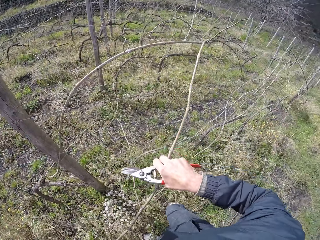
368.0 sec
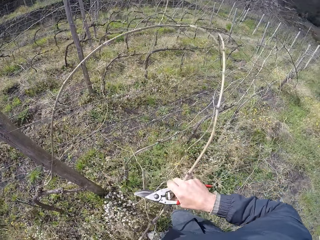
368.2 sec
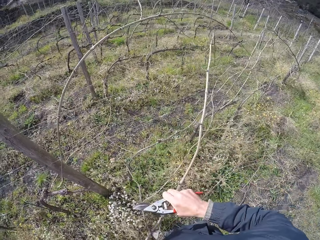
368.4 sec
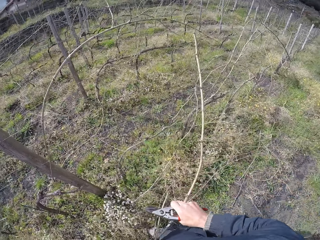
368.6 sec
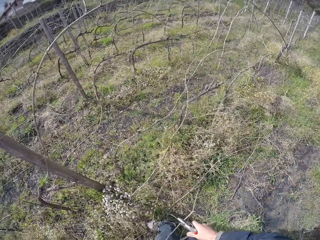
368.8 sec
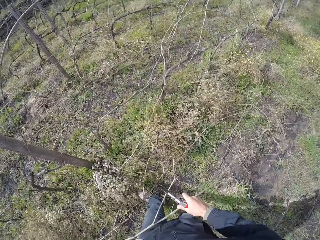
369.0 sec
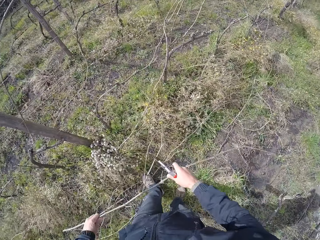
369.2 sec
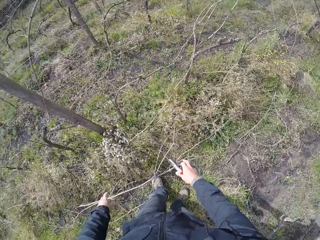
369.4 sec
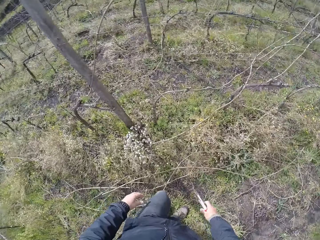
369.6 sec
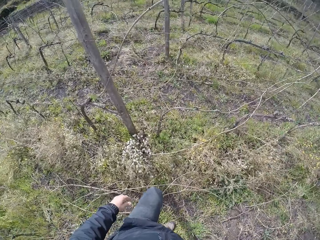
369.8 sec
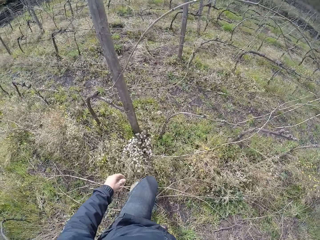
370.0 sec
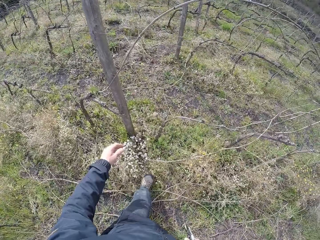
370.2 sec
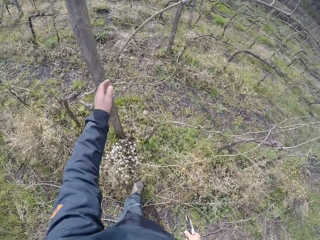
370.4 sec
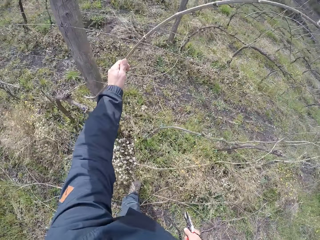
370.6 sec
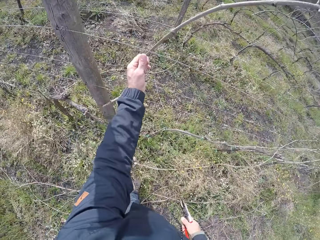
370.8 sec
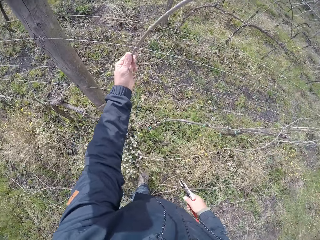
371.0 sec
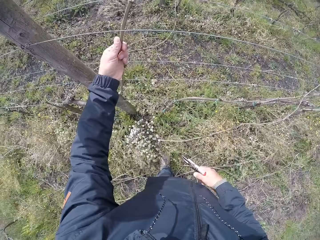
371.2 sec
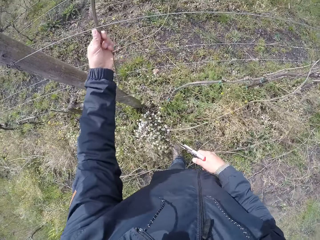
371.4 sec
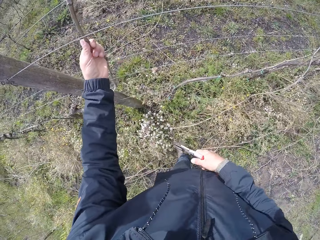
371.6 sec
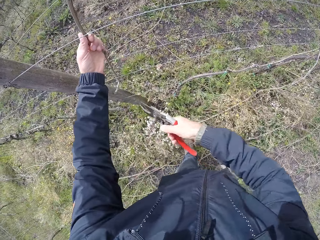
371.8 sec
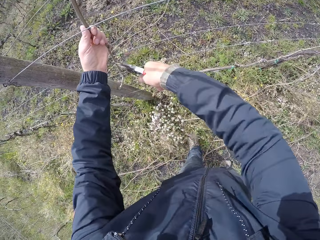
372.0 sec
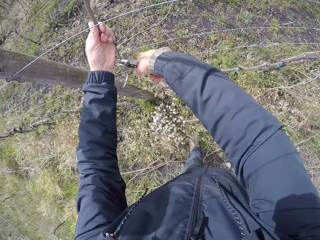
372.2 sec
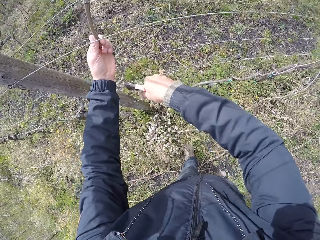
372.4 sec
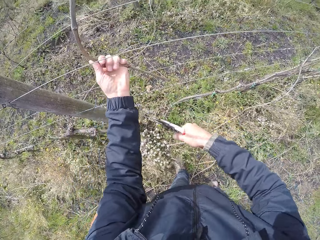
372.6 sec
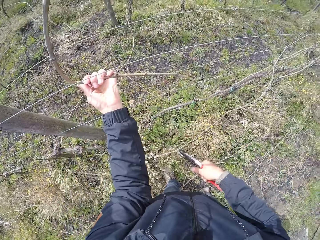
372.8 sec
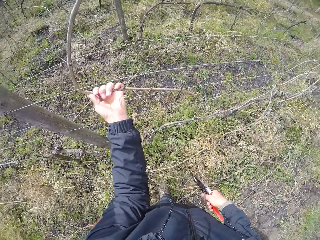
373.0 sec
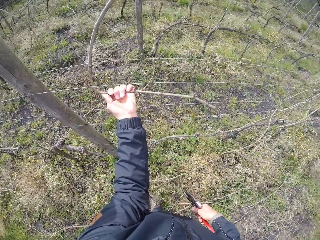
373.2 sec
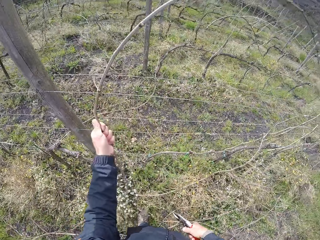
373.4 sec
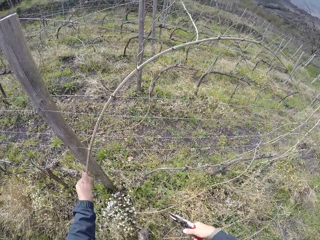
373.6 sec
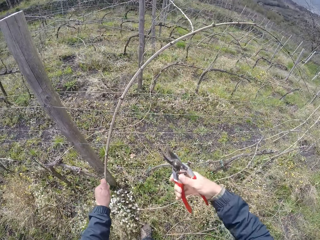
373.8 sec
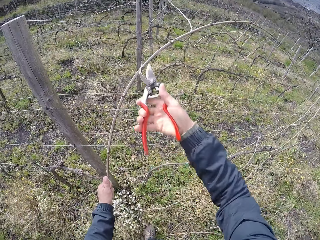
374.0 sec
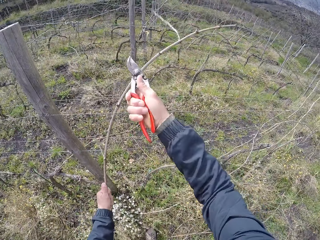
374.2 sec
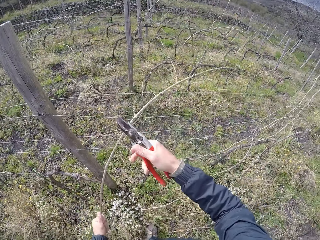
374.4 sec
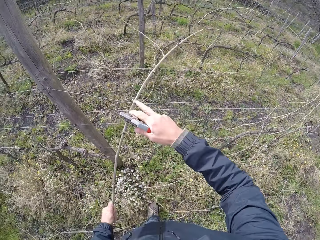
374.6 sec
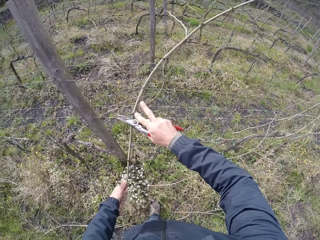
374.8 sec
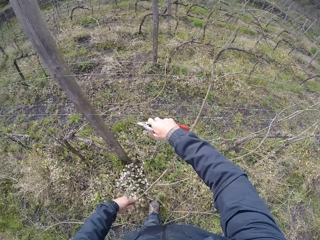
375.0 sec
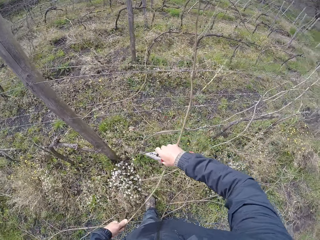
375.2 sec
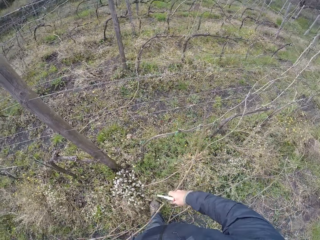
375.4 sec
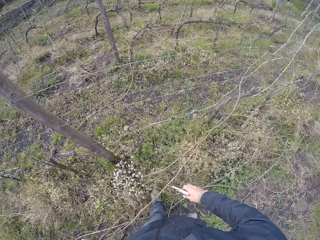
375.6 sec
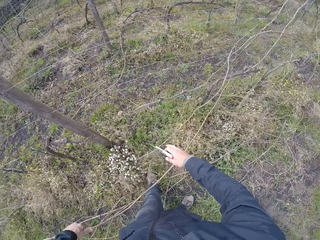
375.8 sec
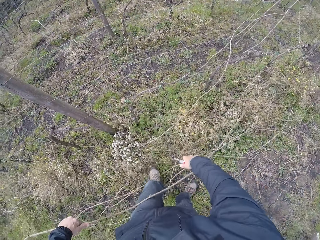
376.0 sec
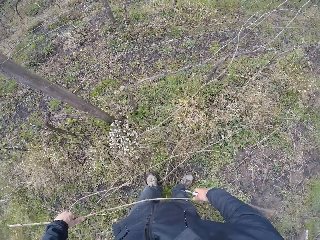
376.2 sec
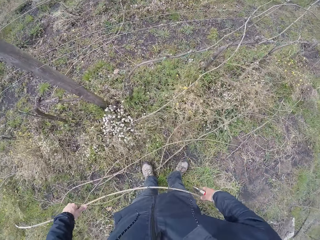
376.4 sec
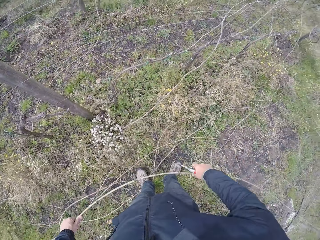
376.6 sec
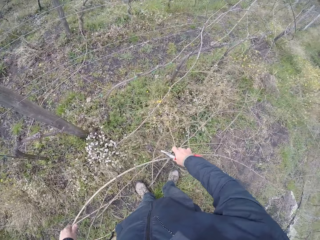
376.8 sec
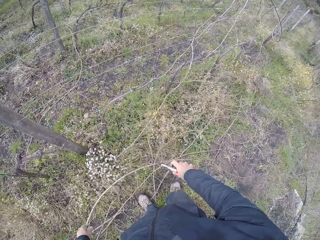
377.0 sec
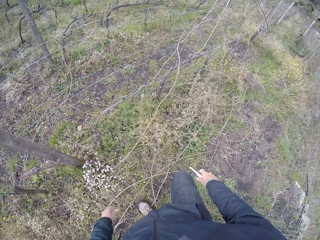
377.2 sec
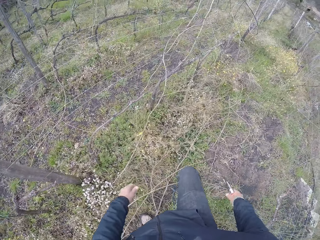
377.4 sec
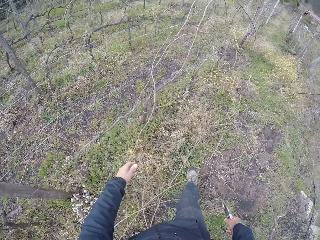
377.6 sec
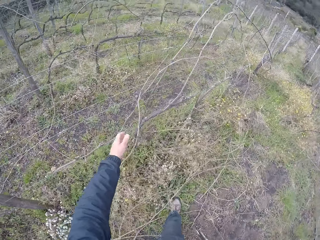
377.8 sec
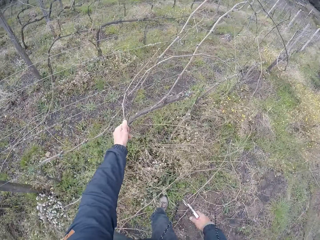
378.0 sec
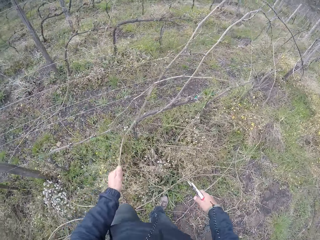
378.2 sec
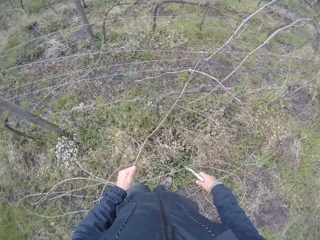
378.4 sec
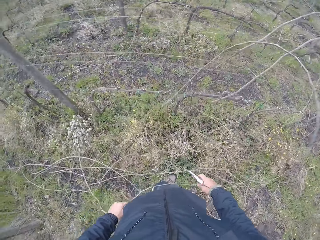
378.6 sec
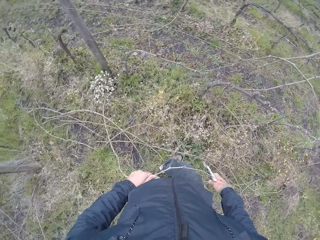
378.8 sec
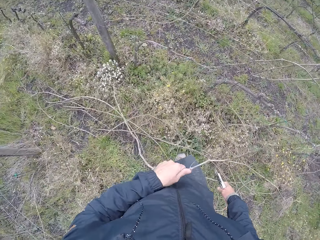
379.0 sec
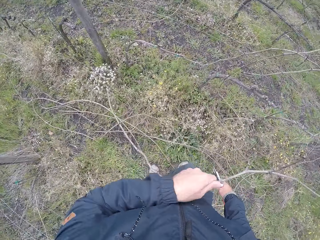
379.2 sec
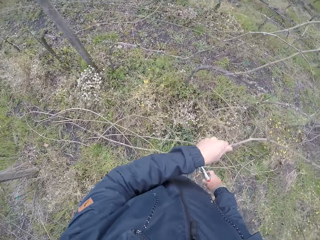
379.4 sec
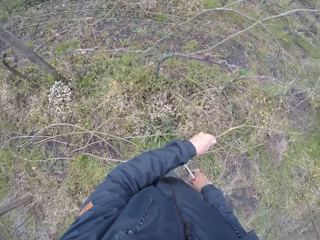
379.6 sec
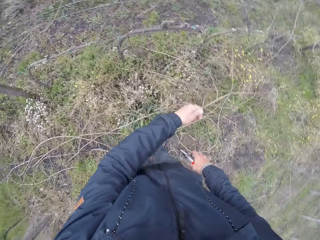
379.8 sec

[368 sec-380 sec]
The camera wearer pulls off a twig with his hands. He drops the twig on the field with his hands. He cuts the twig with the plier in his right hand. He drops the twig on the field with his hands. He pulls off the twig with his left hand.

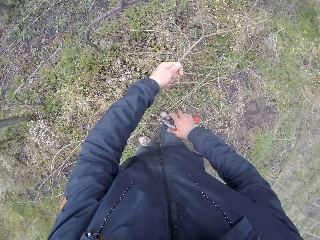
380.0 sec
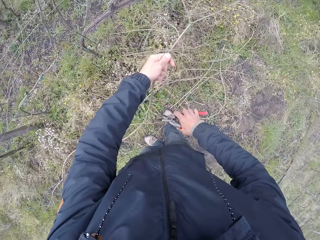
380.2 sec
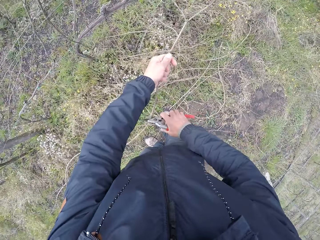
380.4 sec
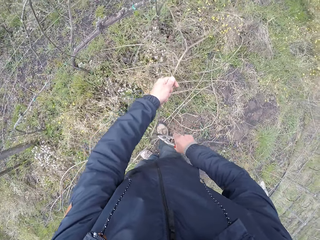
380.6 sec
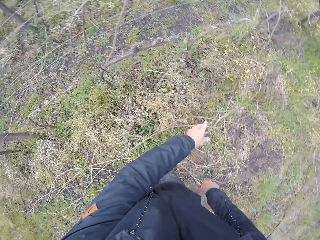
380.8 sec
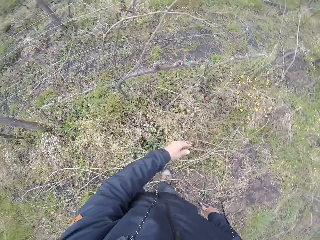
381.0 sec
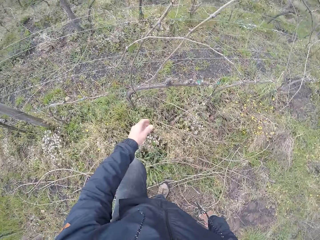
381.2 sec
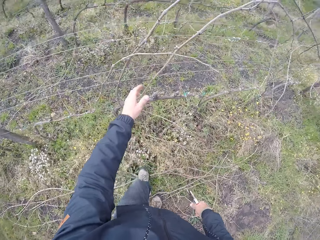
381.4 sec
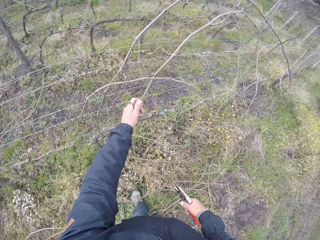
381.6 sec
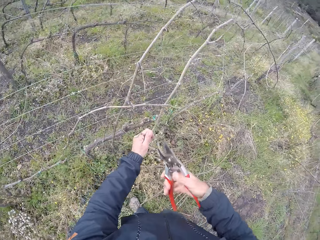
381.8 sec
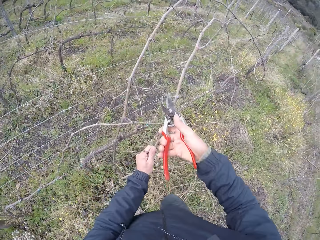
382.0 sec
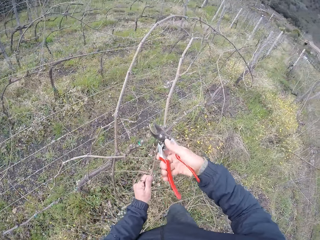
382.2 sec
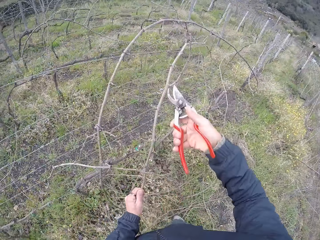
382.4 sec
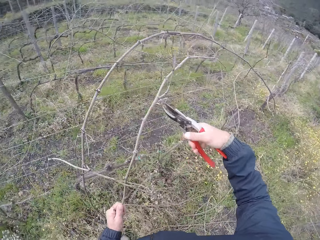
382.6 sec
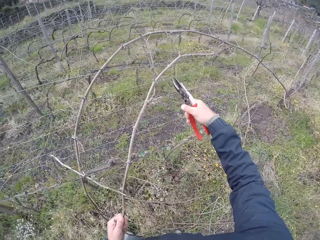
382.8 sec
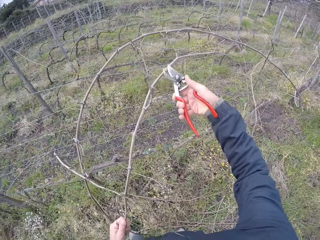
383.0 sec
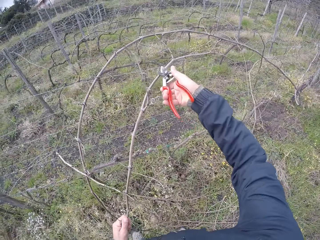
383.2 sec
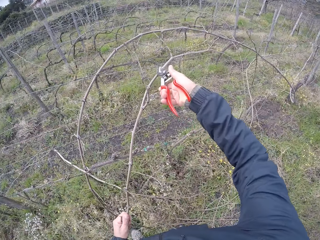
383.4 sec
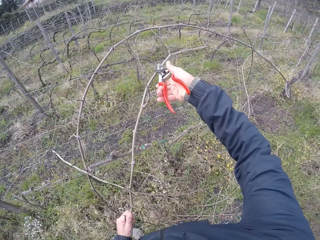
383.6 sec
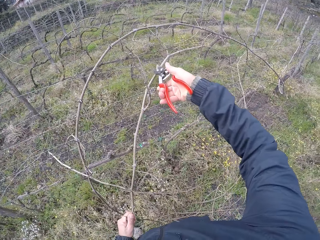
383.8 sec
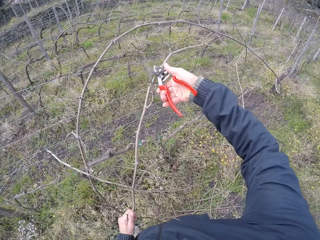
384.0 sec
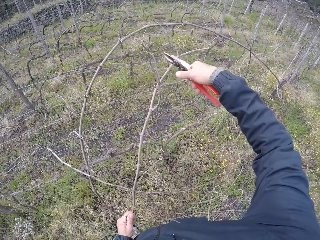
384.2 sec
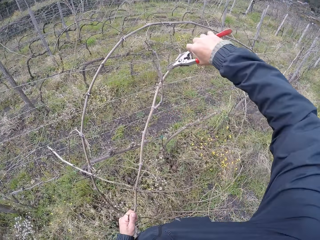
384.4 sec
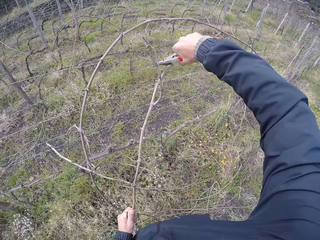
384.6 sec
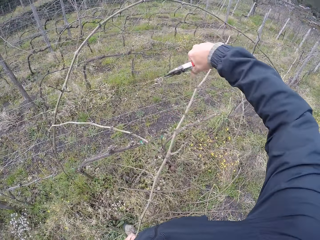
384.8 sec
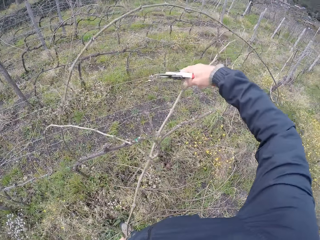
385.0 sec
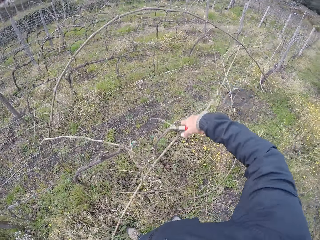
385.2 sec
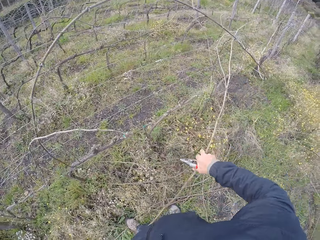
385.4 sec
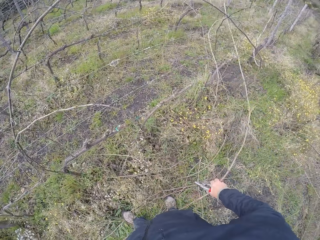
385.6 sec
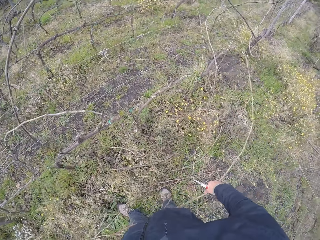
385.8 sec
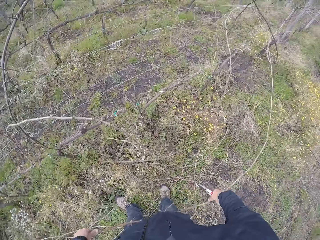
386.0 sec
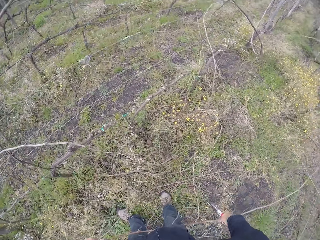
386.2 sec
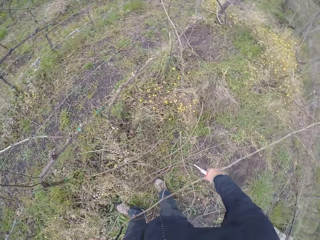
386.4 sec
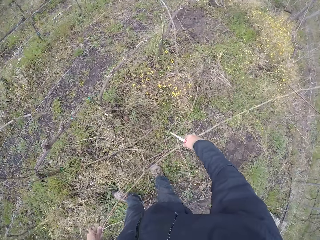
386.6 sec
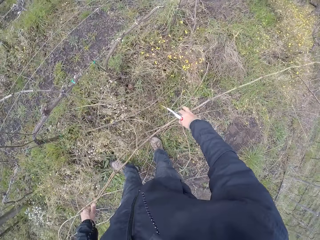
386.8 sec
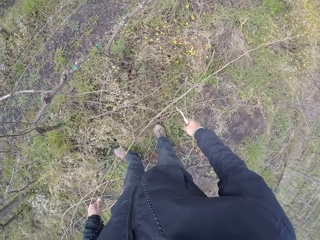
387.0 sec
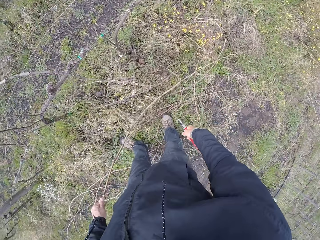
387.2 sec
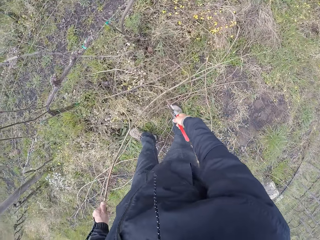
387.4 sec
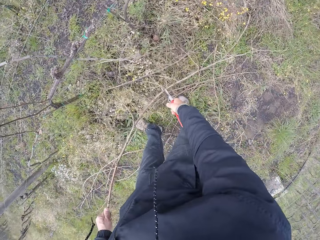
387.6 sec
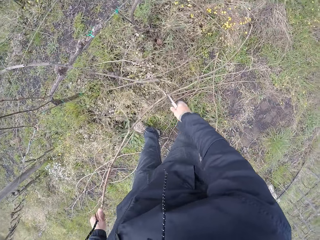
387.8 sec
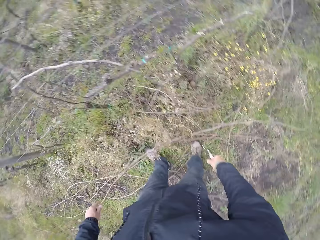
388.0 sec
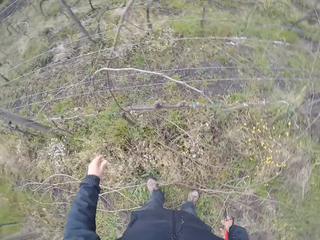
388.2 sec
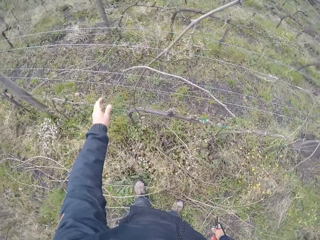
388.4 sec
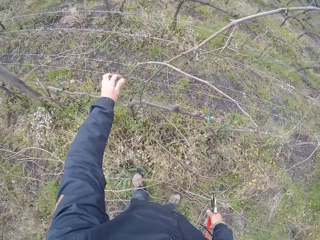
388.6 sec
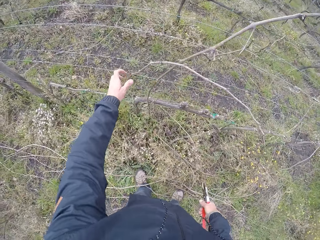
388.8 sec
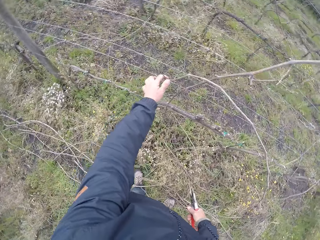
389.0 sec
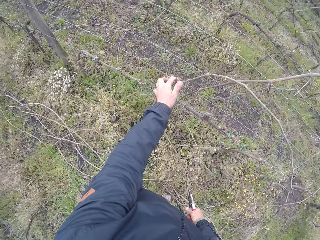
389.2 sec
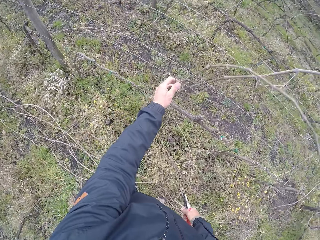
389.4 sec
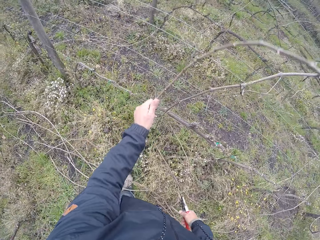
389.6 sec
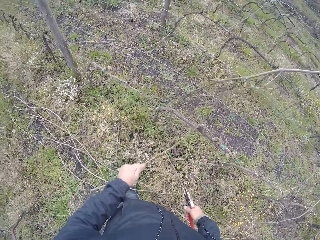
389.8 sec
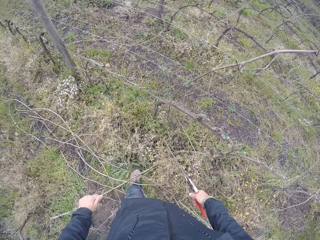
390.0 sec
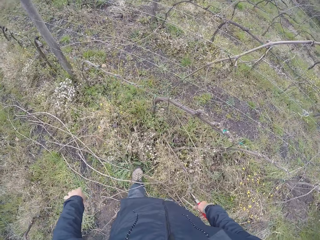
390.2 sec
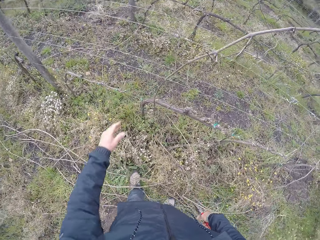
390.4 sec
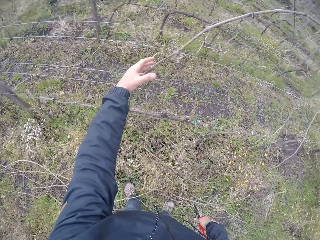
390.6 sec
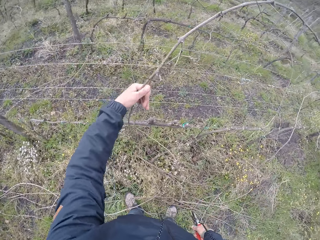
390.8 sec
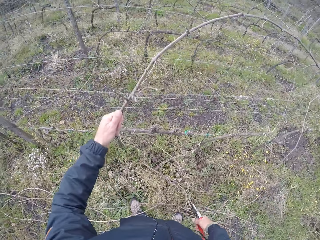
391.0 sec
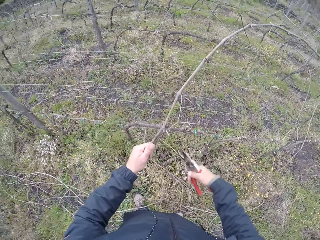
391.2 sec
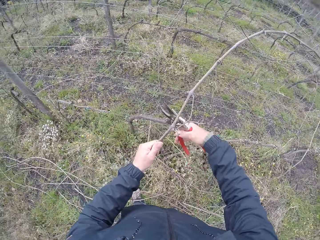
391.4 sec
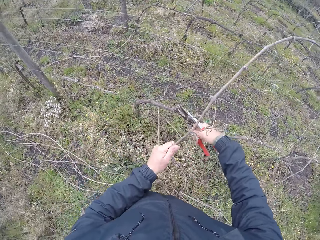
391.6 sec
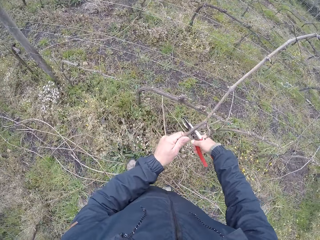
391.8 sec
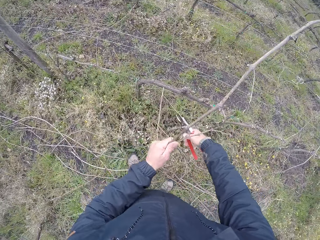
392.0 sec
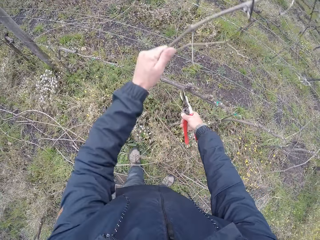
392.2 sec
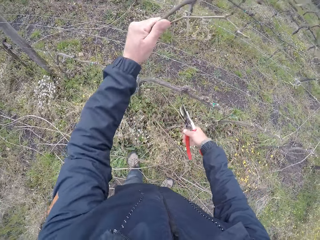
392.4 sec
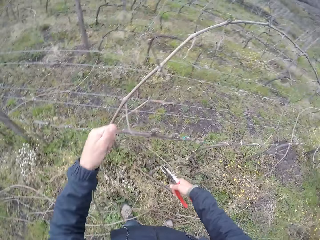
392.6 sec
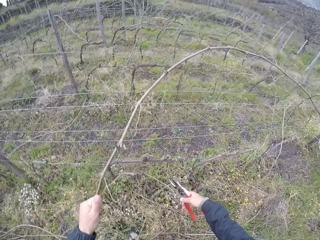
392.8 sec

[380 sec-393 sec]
The camera wearer cuts the twig or branch with the plier or shears in his right hand. He drops the twig on the field with his left hand. He cuts the twig with the plier in his right hand. He drops the twig on the field with his hands. He cuts the branch with the shears. He pulls off a twig with his left hand. He drops the twig on the field with his left hand. He cuts the twig with the plier in his right hand.
